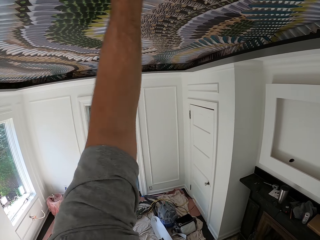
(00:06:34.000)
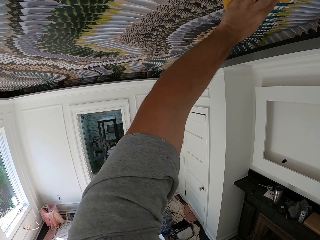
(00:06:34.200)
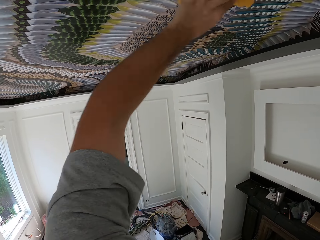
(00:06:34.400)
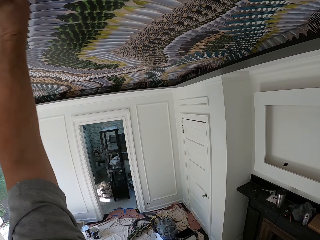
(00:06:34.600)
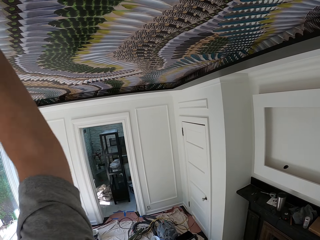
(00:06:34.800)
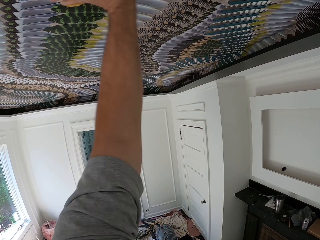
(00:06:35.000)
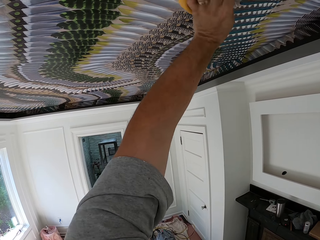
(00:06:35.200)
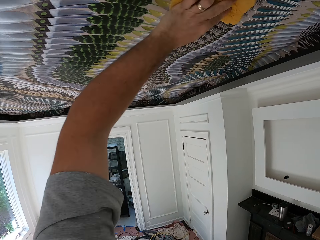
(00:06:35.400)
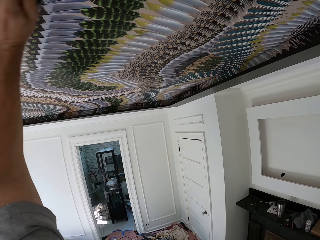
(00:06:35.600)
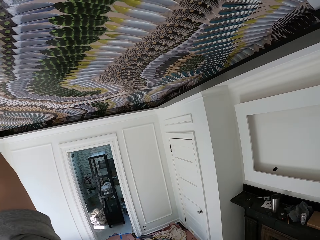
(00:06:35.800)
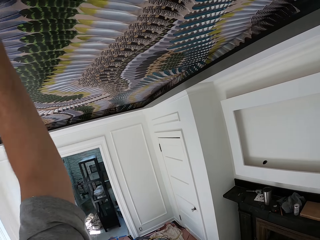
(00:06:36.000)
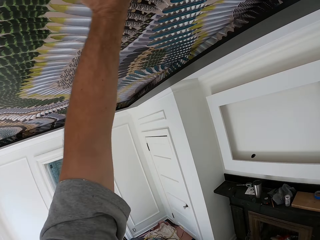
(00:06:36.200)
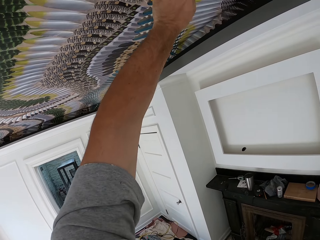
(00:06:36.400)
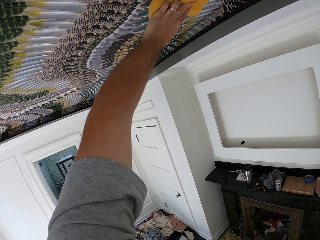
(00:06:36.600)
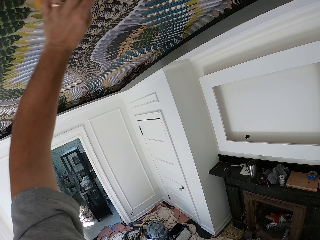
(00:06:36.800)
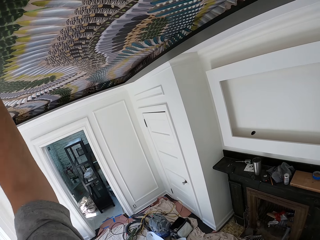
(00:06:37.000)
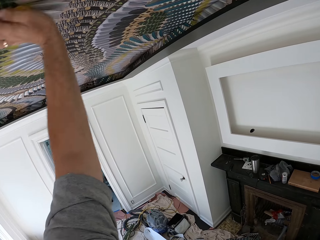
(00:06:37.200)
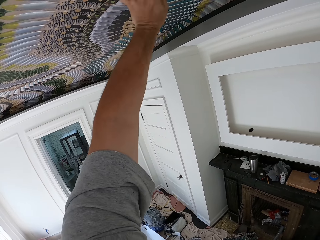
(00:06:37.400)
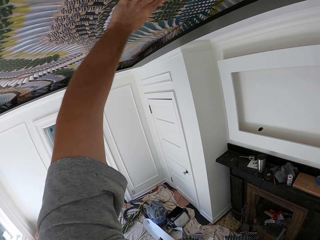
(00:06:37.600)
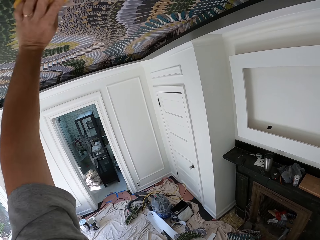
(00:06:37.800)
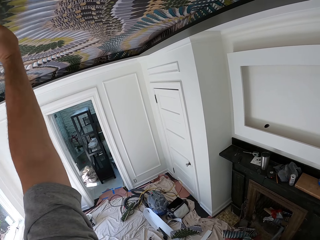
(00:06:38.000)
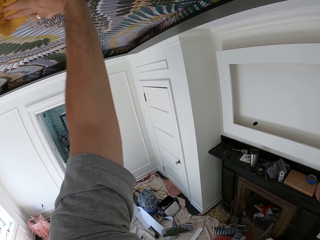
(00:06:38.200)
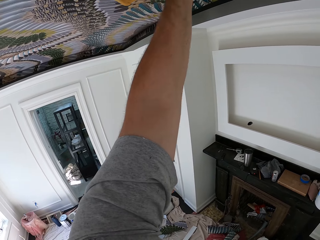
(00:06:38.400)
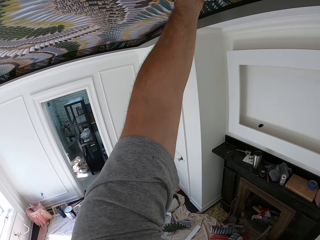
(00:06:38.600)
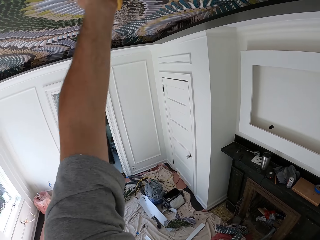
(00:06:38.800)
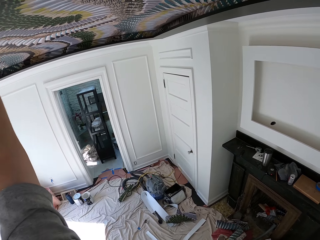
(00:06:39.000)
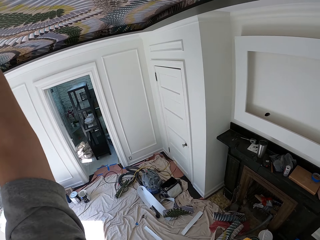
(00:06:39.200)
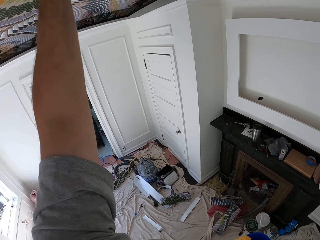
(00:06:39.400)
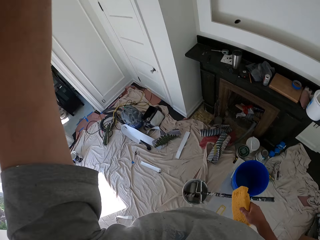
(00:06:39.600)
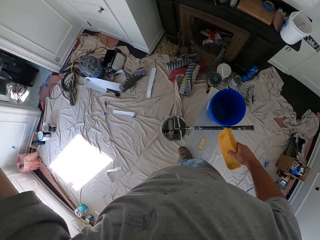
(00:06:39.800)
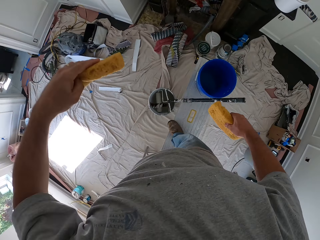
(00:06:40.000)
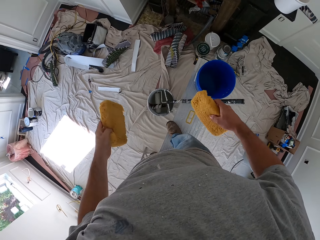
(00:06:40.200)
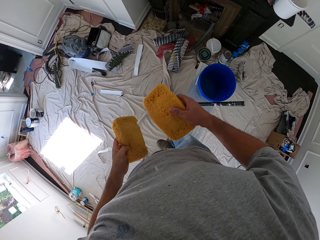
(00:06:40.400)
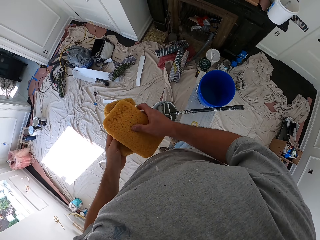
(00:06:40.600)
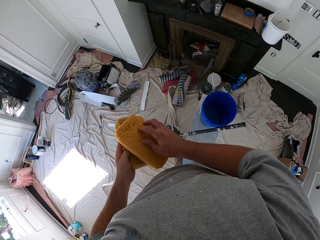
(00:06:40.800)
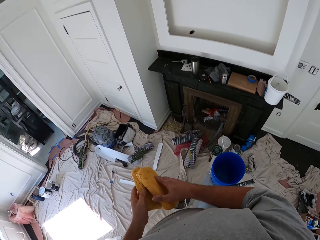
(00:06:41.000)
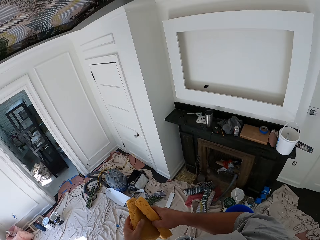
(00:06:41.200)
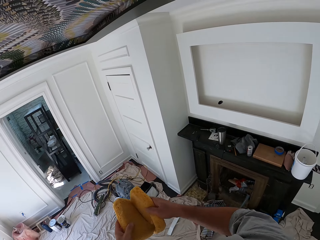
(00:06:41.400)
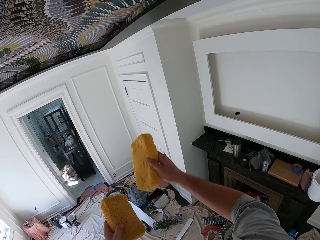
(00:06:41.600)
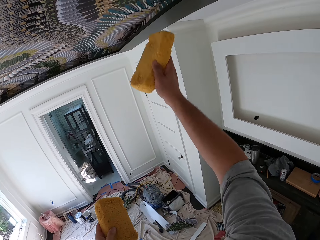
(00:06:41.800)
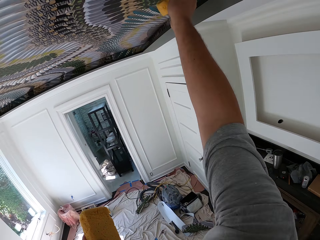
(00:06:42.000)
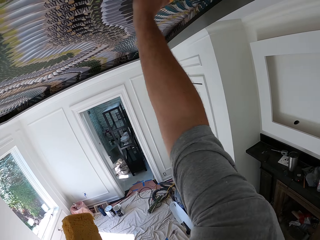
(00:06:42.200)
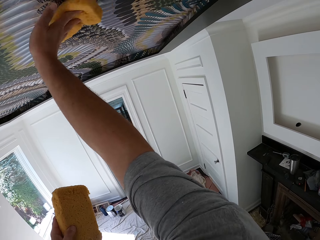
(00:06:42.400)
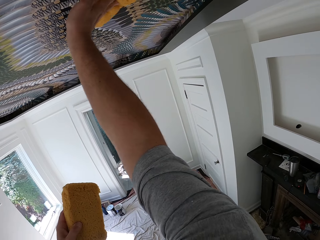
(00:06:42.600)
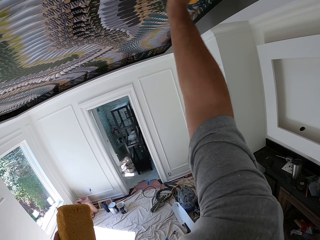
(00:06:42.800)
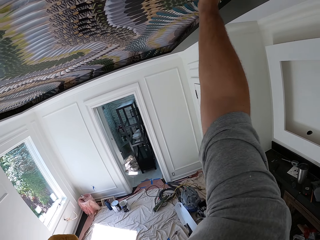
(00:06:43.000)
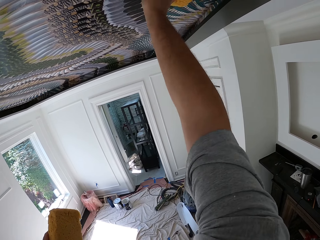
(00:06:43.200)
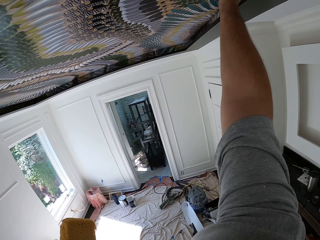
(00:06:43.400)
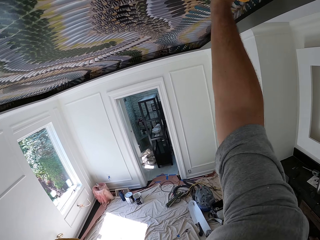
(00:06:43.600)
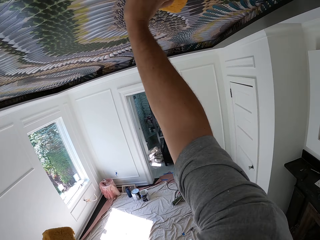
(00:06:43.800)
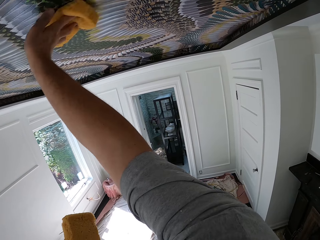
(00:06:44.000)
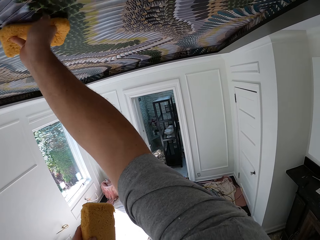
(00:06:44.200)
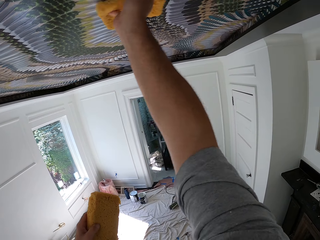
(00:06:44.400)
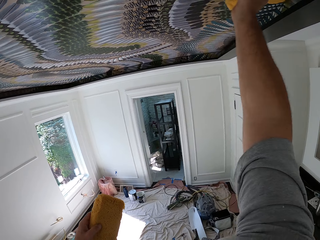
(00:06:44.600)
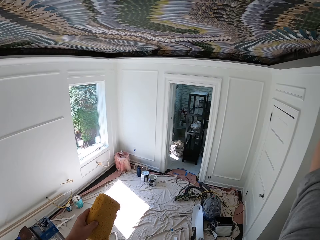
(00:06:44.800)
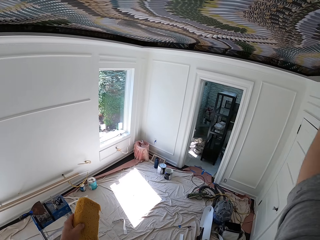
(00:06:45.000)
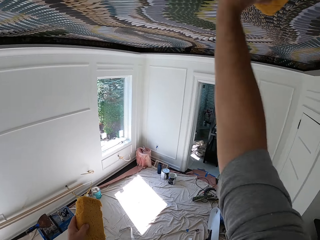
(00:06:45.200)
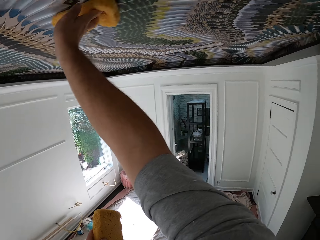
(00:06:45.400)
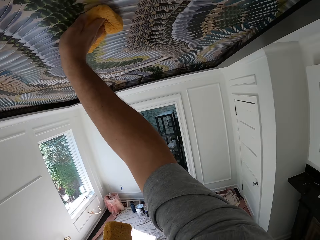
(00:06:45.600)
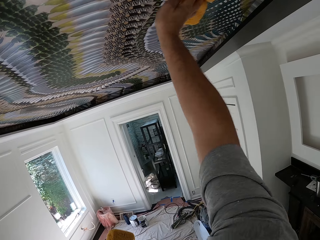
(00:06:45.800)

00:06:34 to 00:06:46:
The camera wearer stops wiping the wallpaper using a sponge. He wipes the wallpaper on the ceiling with the foam in his right hand.

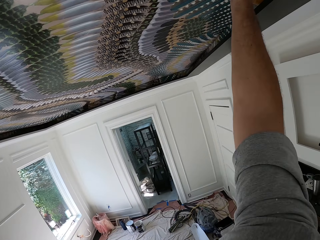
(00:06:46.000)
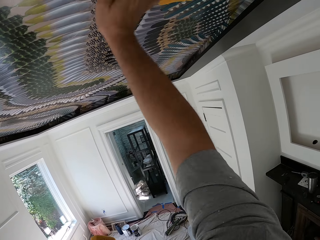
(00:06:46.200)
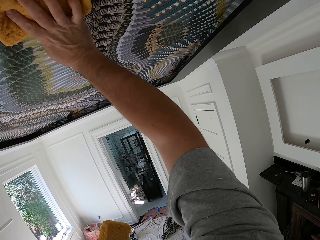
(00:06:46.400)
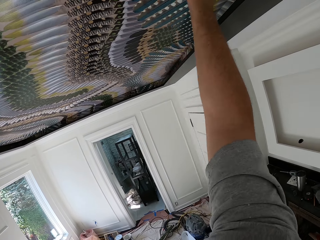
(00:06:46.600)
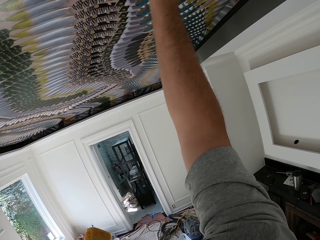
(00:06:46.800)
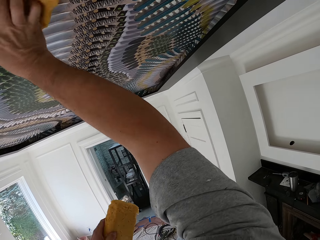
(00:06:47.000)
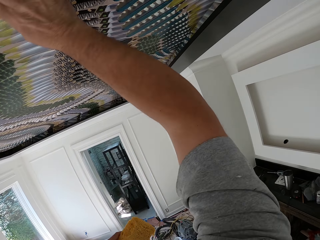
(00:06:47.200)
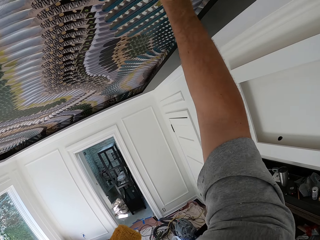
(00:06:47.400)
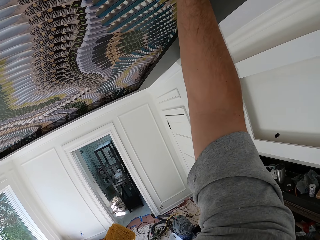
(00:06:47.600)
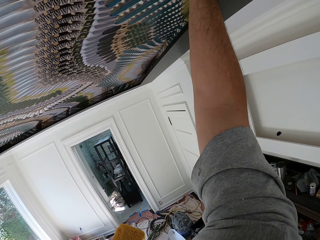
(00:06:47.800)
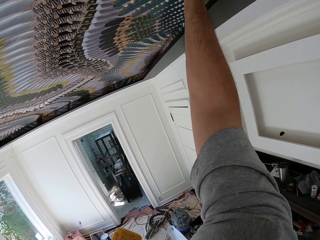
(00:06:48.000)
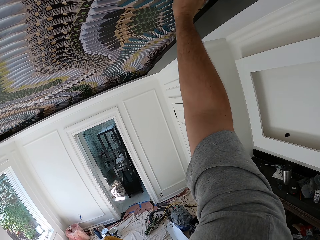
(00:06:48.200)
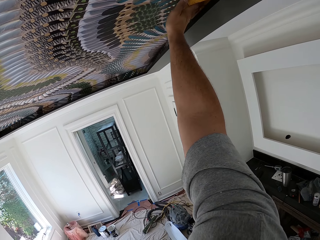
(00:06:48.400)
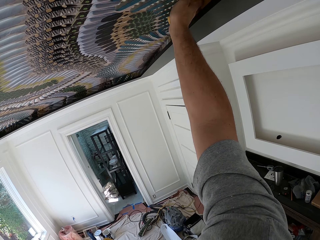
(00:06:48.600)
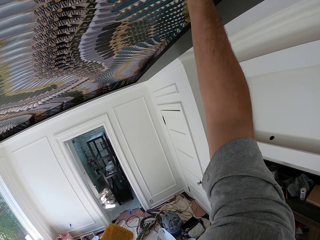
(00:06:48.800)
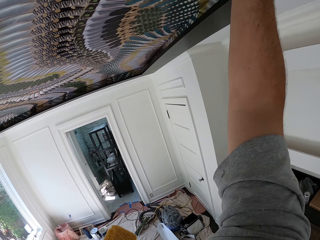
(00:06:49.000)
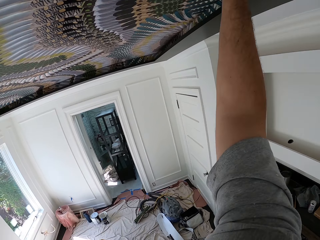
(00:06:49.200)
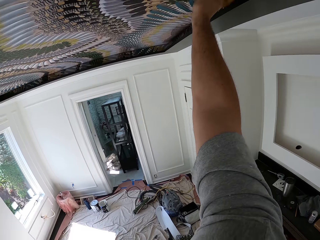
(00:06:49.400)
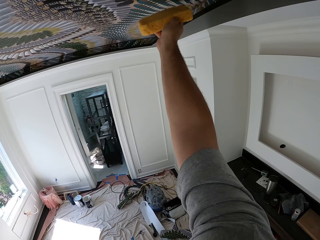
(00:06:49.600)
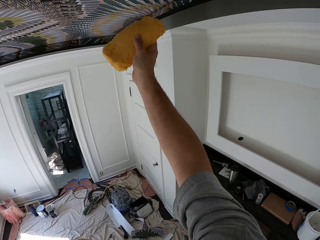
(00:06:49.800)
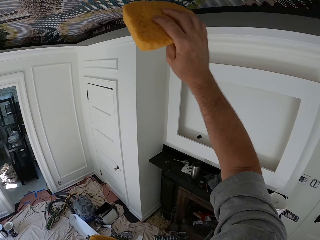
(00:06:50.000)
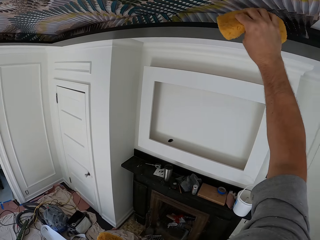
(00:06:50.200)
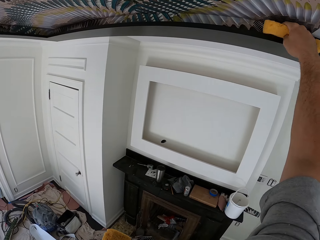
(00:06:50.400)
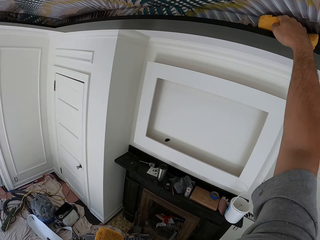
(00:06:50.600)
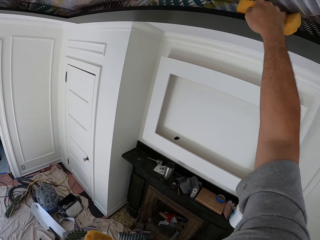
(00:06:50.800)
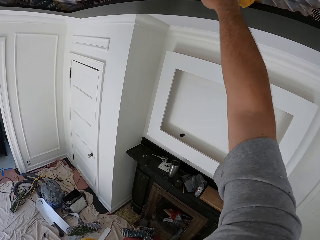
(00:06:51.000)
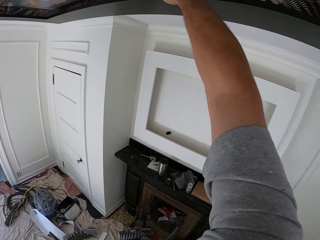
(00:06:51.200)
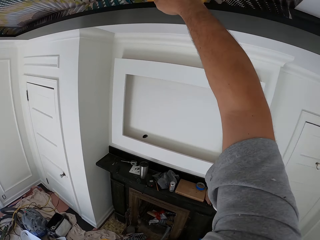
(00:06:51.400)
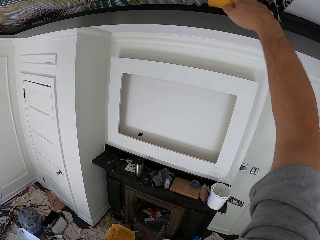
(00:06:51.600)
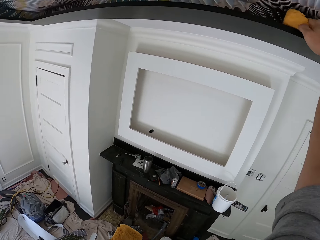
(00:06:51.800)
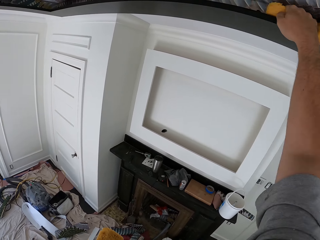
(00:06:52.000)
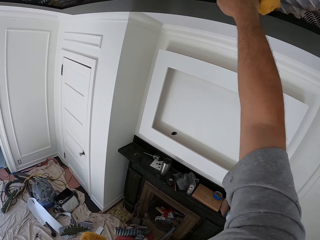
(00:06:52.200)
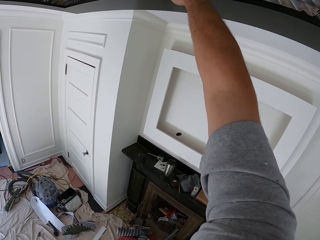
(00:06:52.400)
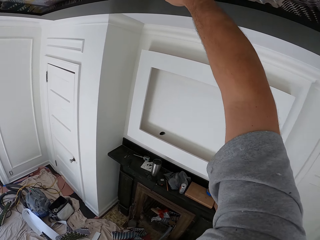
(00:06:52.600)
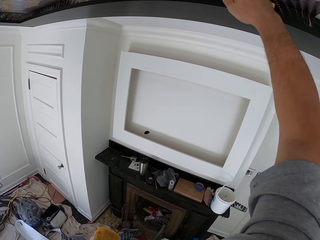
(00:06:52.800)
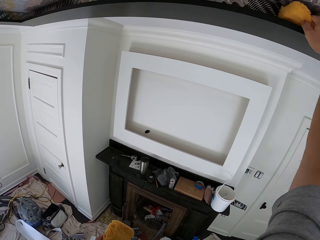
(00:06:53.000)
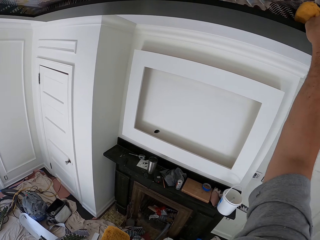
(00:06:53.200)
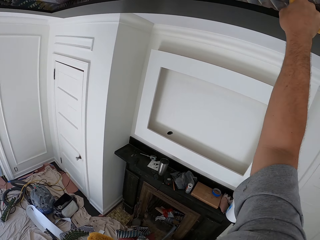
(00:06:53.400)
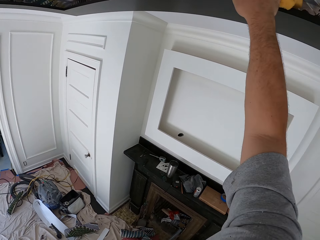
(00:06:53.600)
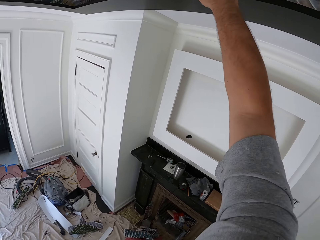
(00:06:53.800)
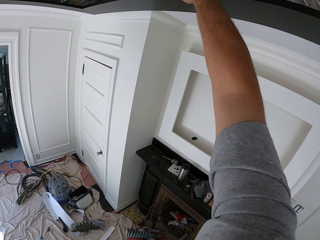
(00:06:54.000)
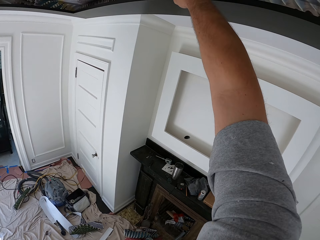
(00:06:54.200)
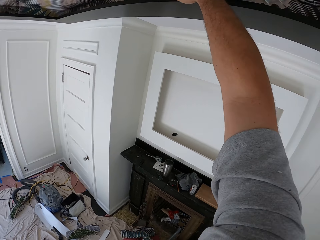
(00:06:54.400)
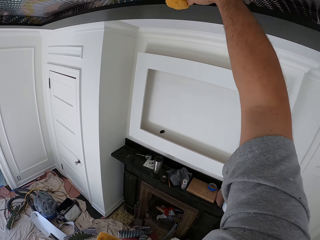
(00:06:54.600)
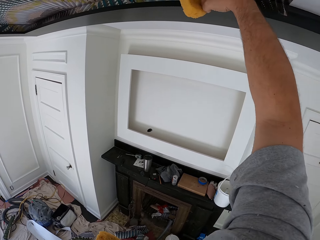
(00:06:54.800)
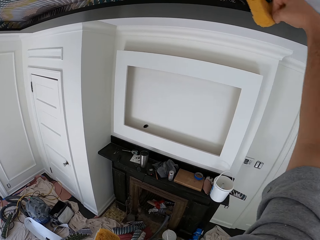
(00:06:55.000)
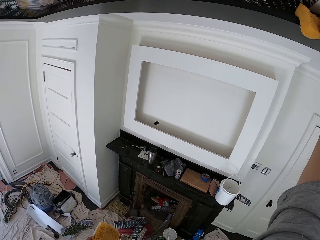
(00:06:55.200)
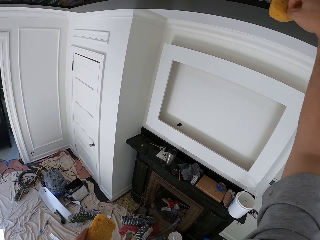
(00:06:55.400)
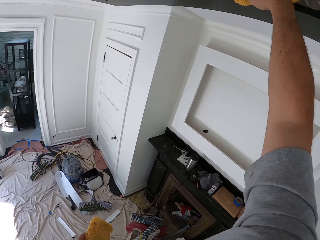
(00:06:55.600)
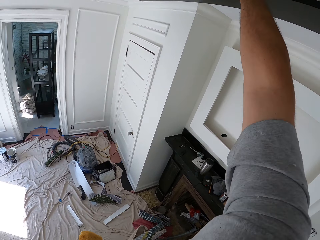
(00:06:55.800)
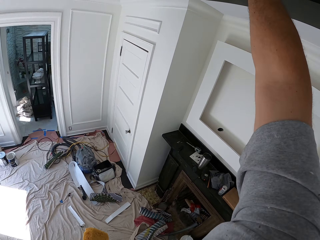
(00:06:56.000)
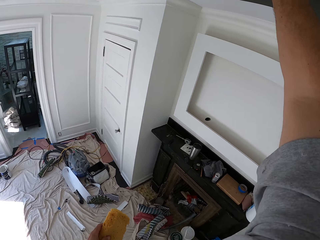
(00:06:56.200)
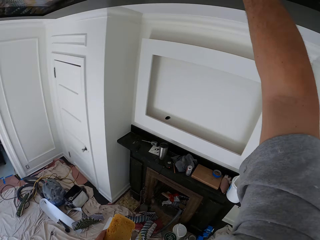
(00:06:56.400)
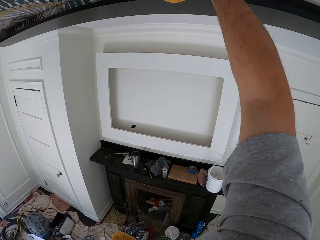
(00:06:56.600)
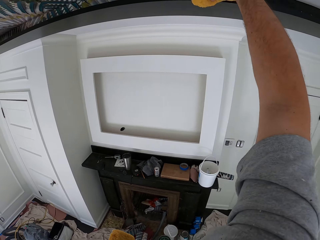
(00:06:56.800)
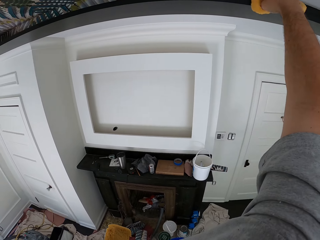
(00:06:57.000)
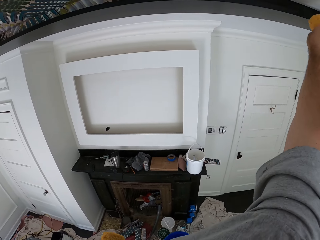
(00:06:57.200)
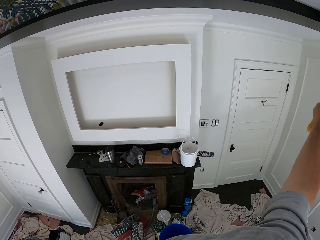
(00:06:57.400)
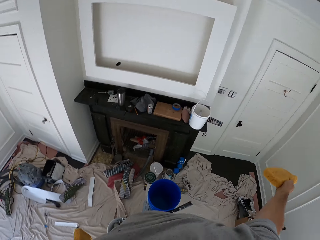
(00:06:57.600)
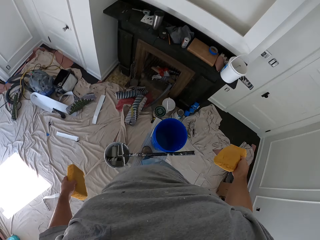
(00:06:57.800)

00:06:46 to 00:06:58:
The camera wearer stops wiping the wallpaper using a sponge.
